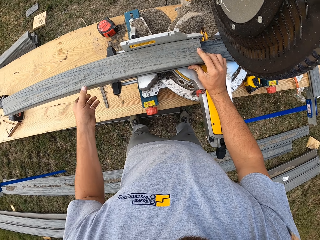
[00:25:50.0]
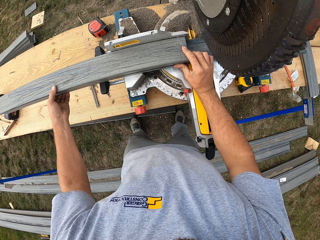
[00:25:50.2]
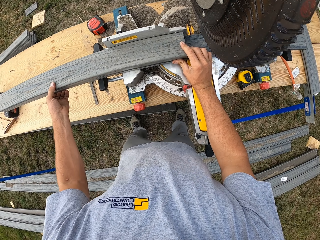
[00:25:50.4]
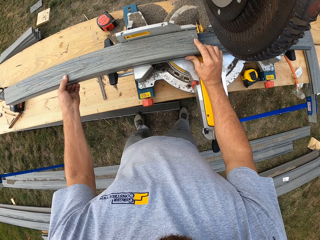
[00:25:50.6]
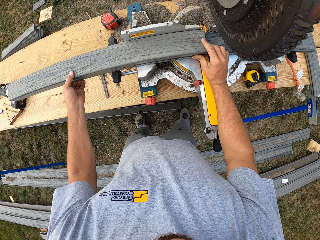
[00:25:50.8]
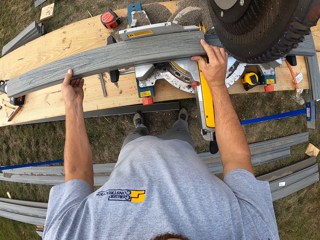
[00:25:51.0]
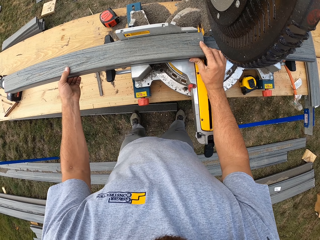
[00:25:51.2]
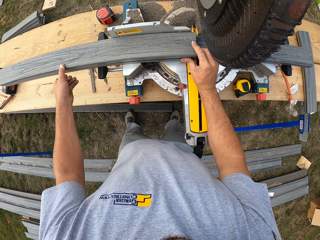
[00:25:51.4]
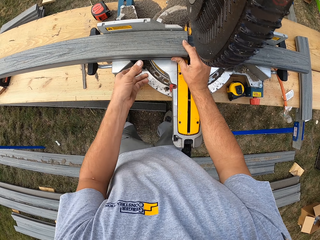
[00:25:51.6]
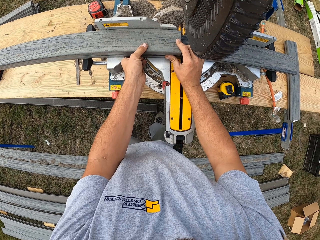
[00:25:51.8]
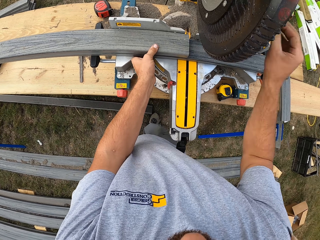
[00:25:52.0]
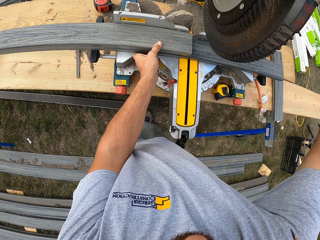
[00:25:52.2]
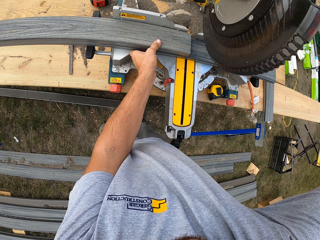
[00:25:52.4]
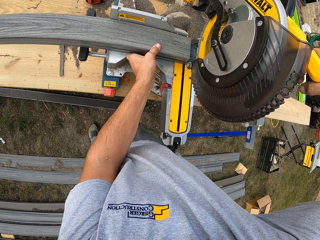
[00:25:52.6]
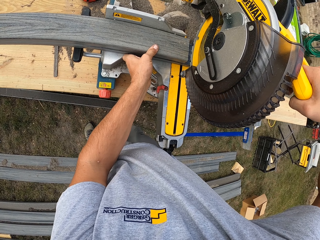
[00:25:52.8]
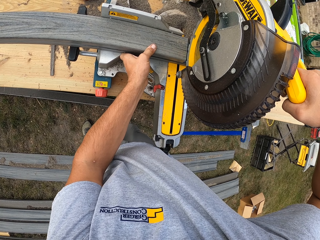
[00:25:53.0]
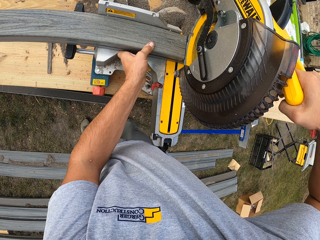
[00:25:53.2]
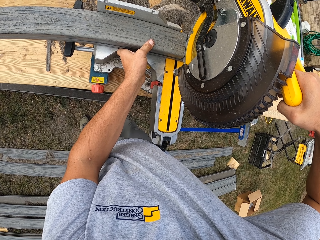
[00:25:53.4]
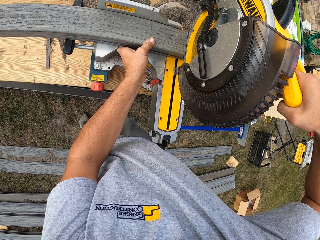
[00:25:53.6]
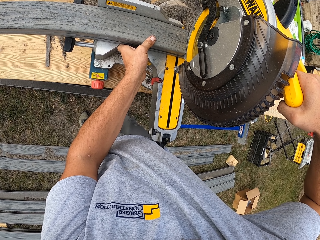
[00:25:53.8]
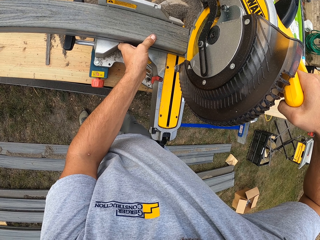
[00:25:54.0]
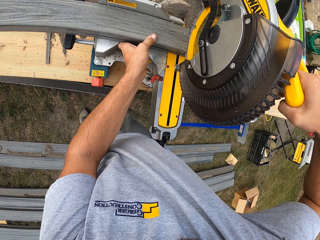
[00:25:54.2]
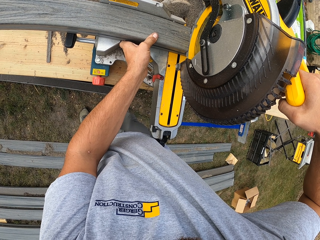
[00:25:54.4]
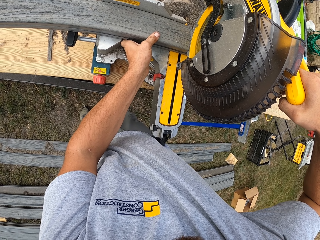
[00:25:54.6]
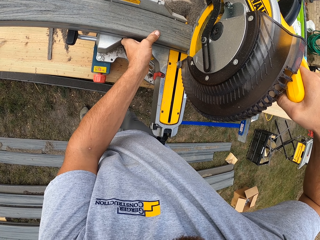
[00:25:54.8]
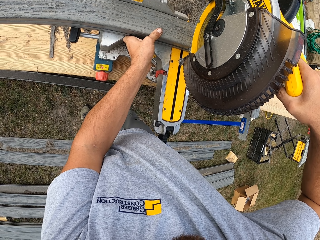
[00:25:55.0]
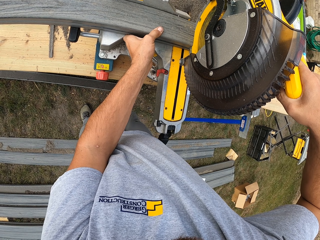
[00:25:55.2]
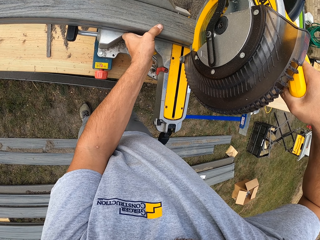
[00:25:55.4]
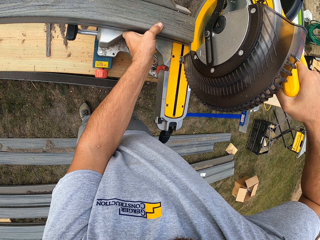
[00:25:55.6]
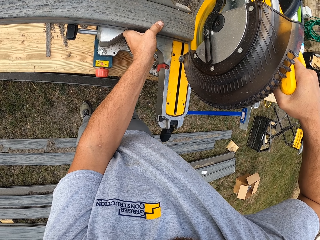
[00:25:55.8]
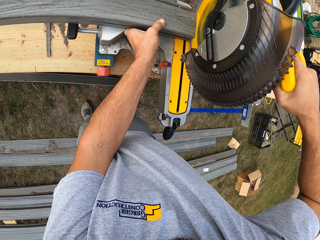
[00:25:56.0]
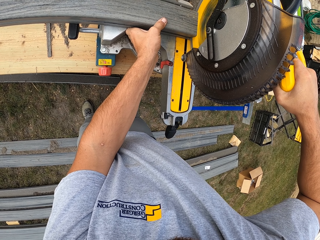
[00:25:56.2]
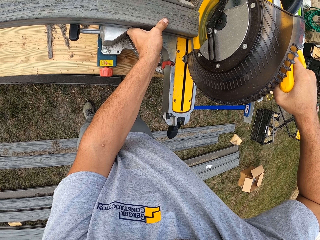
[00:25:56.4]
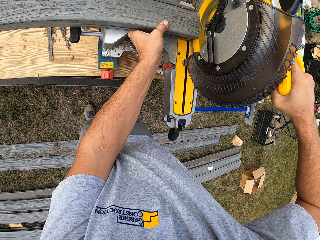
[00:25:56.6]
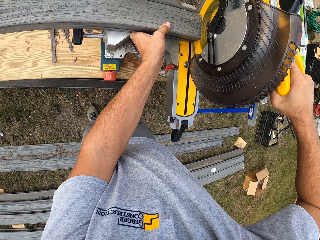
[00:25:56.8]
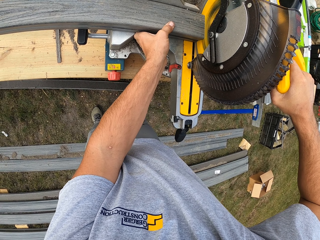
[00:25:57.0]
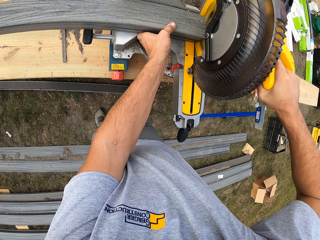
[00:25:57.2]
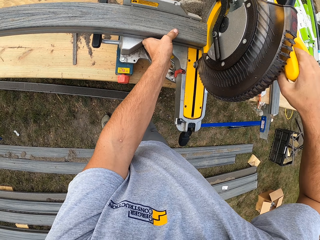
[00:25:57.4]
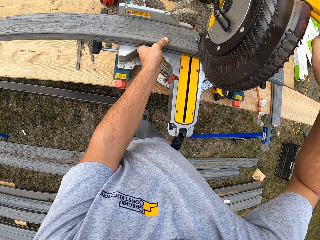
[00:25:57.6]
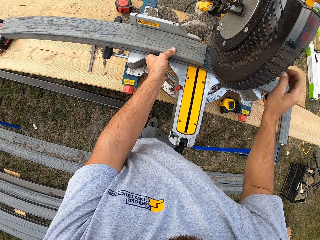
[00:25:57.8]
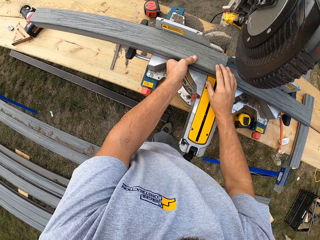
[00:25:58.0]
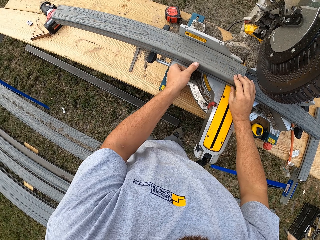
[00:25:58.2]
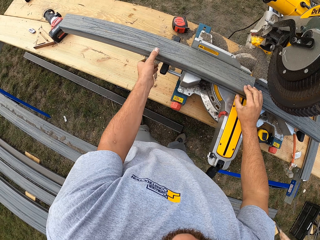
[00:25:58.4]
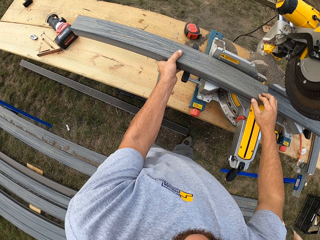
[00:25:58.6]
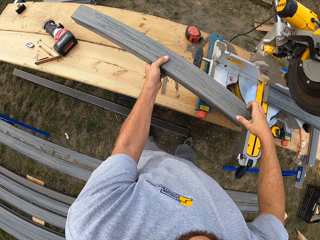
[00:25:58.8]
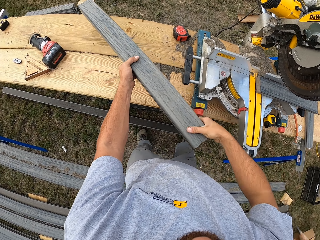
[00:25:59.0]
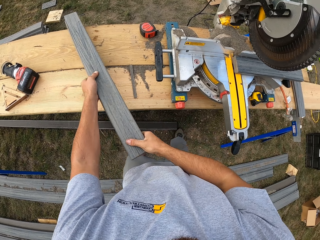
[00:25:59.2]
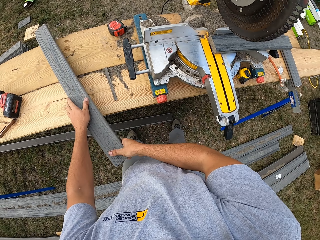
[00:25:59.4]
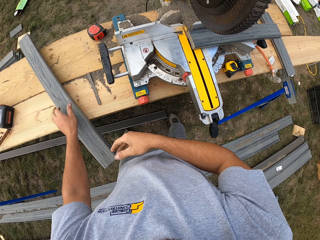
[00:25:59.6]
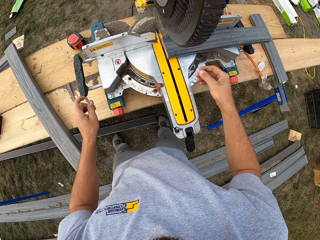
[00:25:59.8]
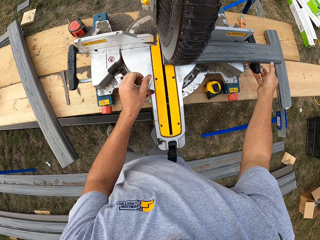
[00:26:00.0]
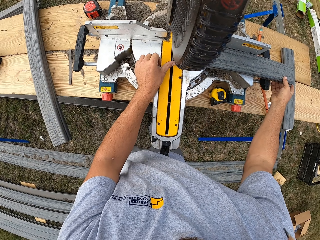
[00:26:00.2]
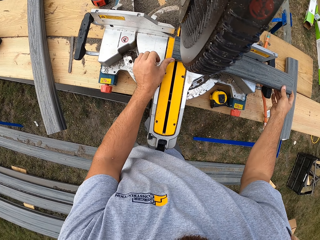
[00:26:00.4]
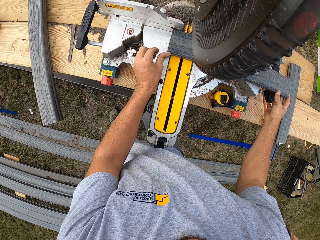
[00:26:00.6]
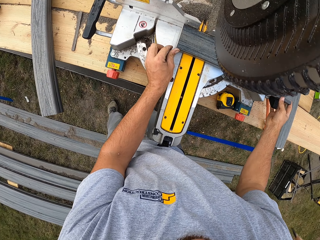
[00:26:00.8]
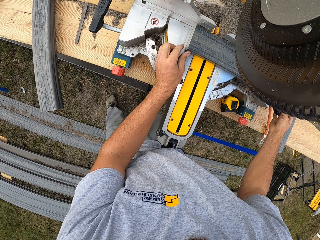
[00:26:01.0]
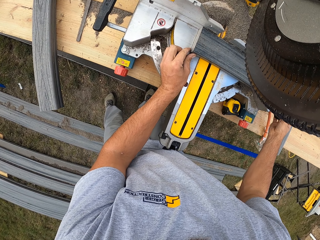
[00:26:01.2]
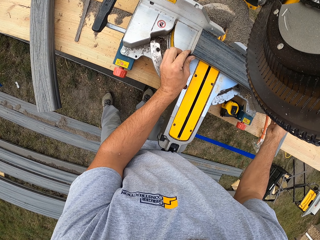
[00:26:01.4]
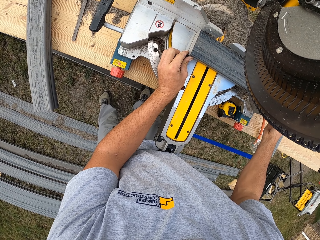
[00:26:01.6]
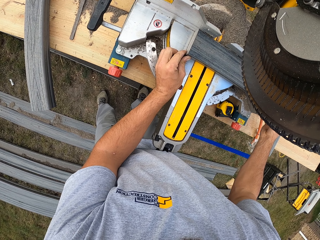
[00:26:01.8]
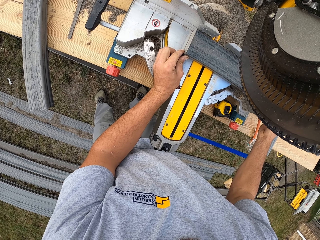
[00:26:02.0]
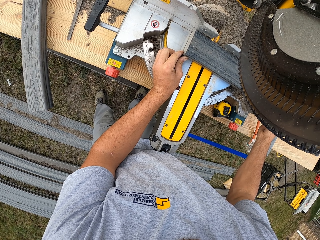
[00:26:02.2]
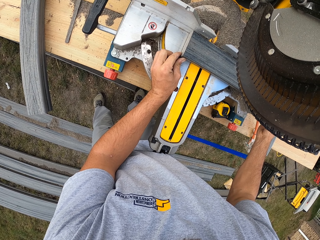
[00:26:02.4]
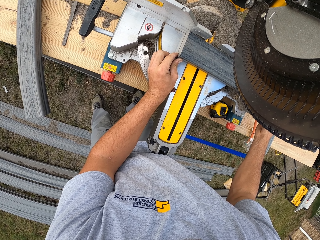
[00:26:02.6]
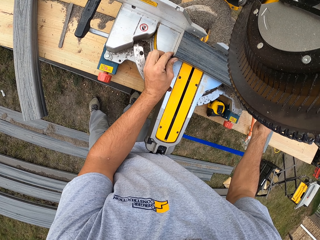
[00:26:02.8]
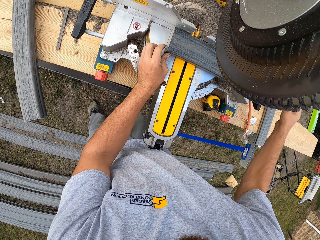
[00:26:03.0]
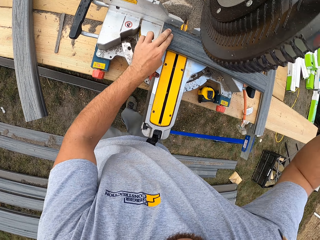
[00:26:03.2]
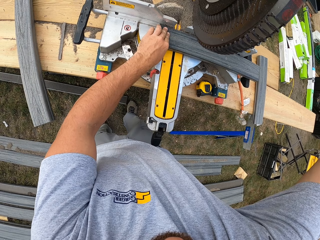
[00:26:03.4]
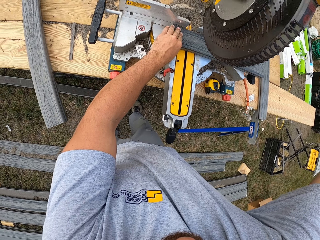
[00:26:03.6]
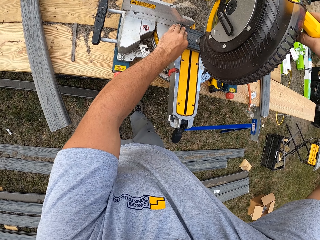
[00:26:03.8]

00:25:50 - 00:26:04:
The camera wearer cuts the wood or rail and lifts the cutter up. They pick up the rail and place the rail down. They pull the wood into the cutter and move the rail in place.

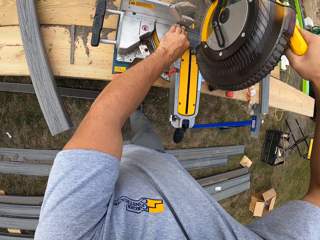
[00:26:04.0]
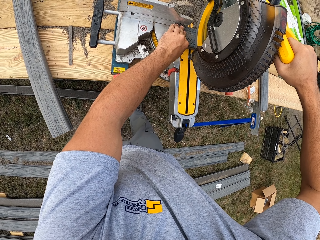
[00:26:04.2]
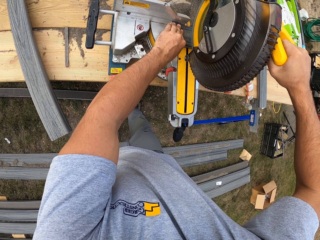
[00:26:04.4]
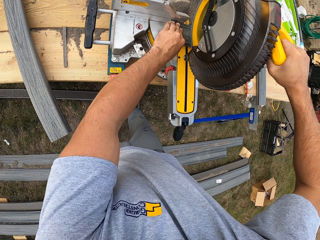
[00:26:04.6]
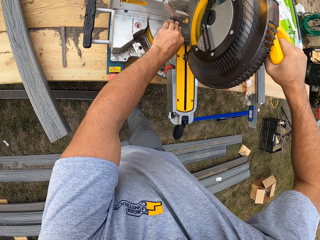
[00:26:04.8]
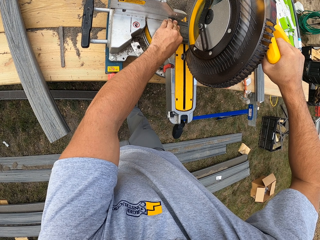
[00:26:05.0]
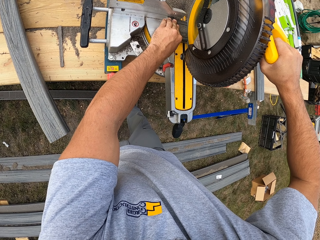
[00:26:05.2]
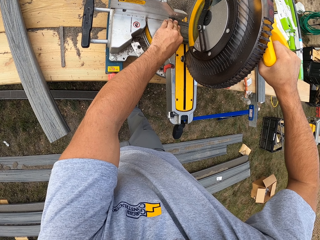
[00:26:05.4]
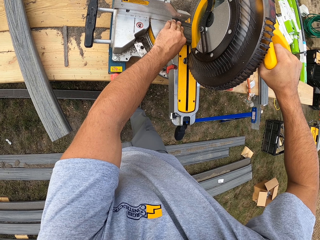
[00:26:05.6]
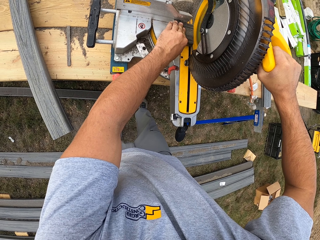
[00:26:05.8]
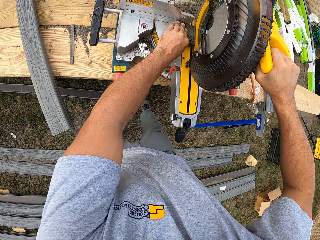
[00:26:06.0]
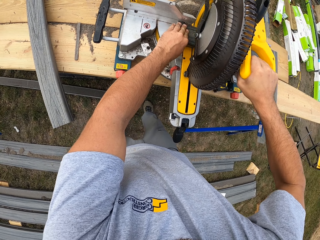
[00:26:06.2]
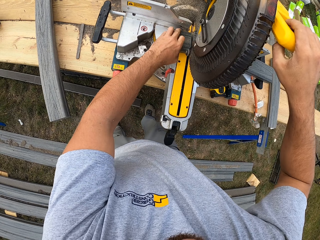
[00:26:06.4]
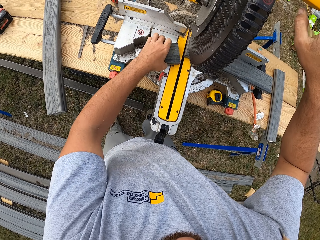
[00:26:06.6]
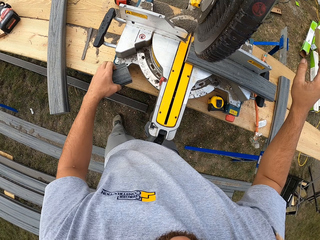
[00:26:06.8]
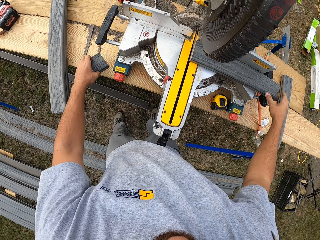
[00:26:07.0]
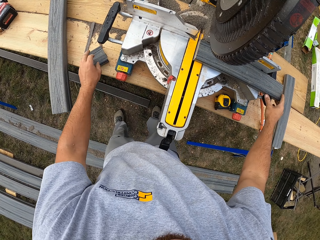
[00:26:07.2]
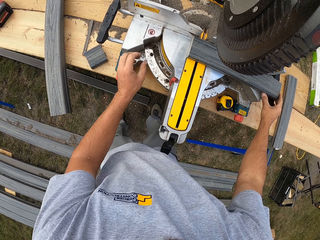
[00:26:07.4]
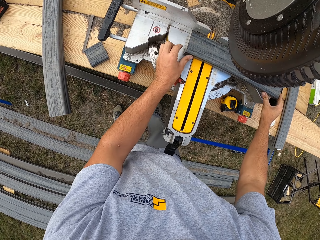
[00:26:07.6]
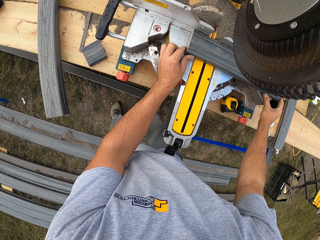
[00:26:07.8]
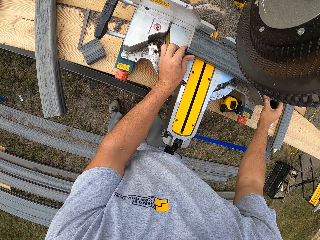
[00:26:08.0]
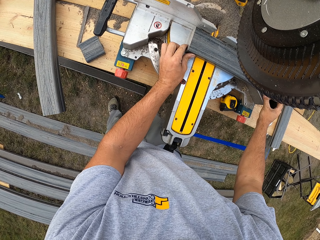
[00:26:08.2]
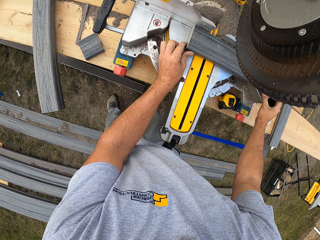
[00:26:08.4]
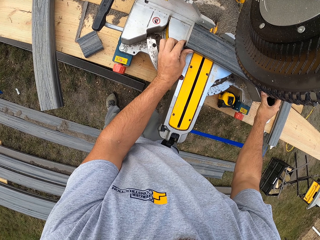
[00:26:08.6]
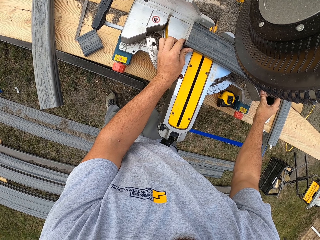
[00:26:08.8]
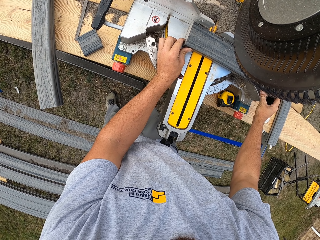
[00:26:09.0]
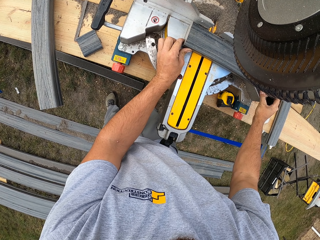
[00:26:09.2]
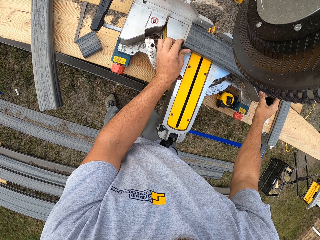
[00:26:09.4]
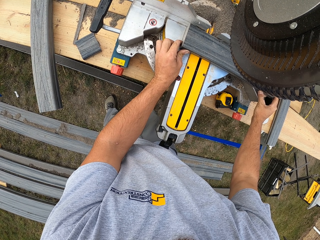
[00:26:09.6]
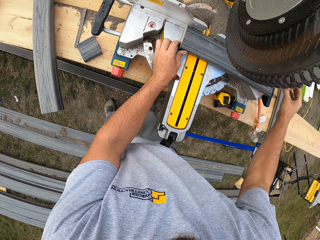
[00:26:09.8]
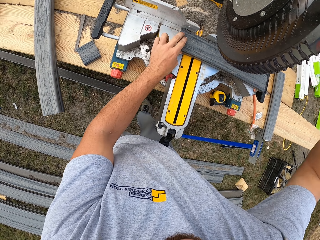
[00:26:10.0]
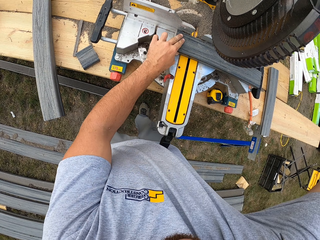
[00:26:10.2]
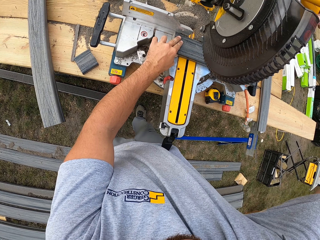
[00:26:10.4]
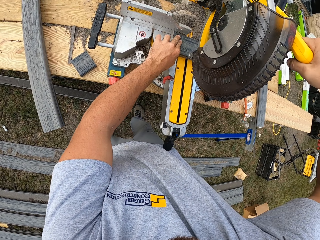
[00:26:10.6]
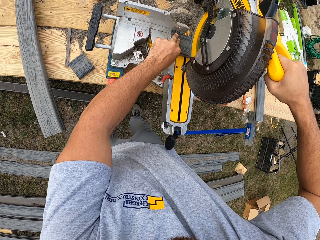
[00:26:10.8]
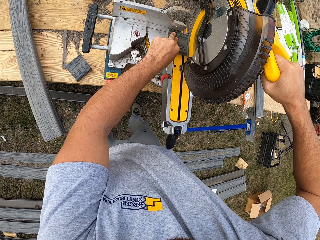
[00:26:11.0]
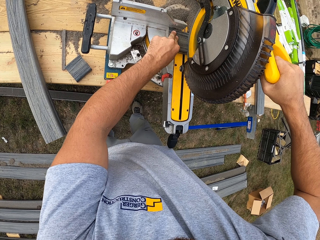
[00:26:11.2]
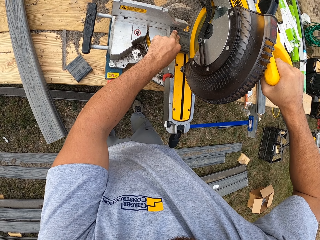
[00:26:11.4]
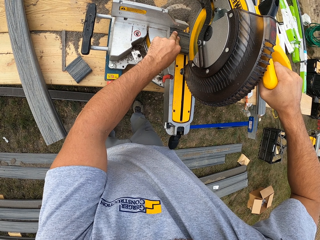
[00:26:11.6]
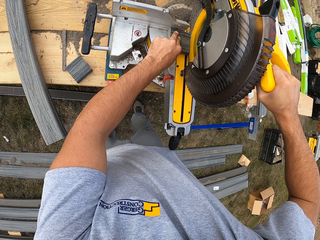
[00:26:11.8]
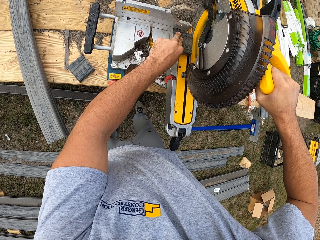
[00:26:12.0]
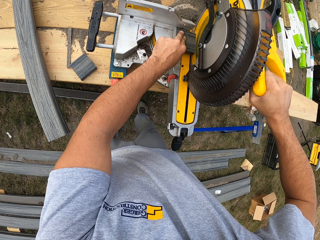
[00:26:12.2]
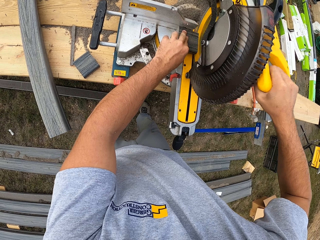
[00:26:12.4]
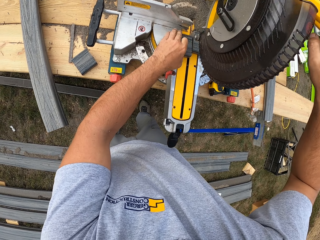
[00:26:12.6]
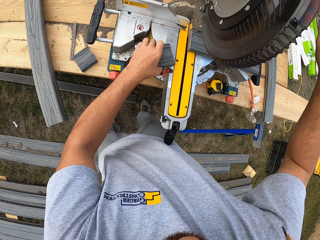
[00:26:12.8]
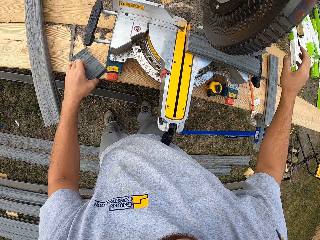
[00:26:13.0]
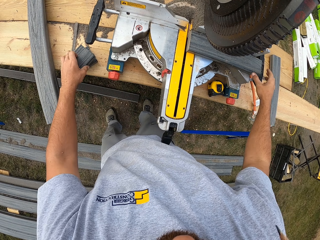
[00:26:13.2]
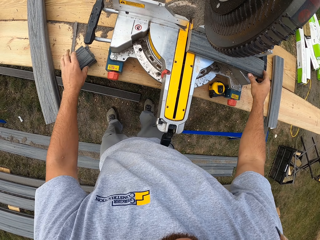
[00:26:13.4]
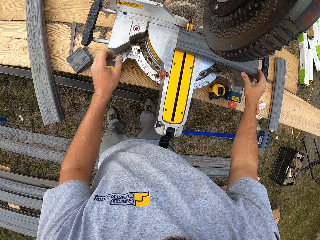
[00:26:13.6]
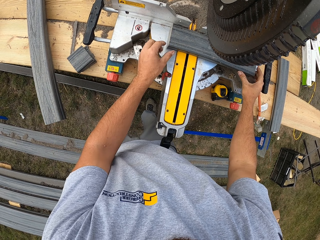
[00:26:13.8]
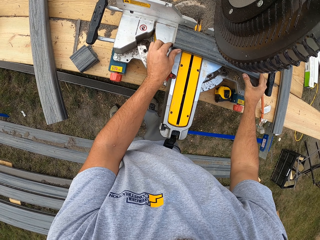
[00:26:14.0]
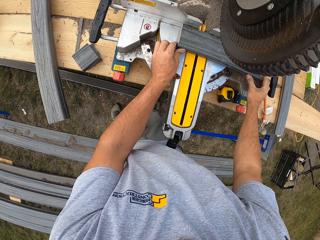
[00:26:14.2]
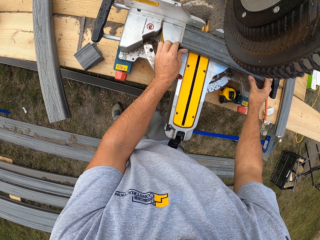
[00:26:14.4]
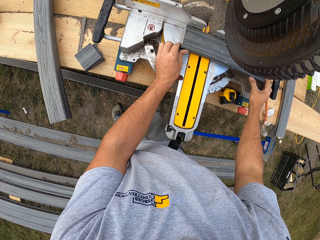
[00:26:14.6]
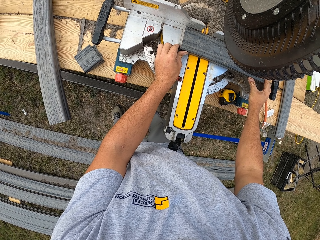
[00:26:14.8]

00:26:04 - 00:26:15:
The camera wearer cuts the wood or rail and puts the wood aside. They lift up the cutter and push the wood into the cutter. They move the rail in place. They cut the wood, put the wood aside, lift up the cutter, and push the wood into the cutter.
